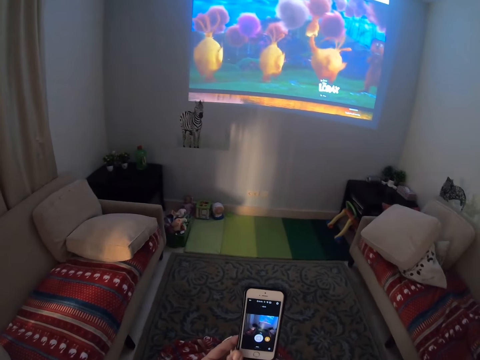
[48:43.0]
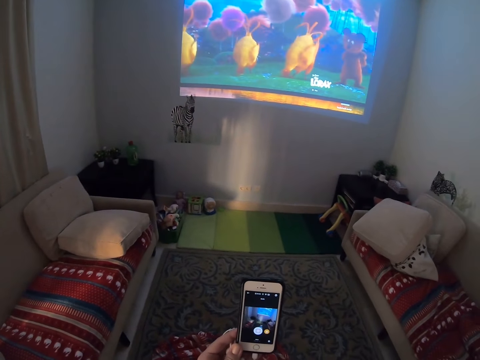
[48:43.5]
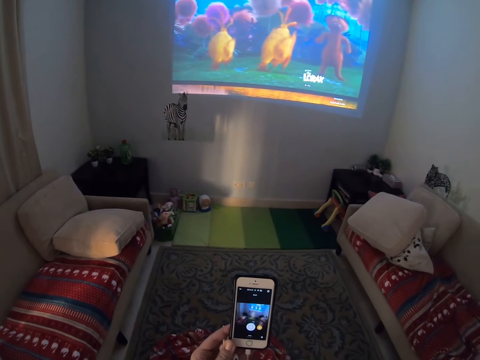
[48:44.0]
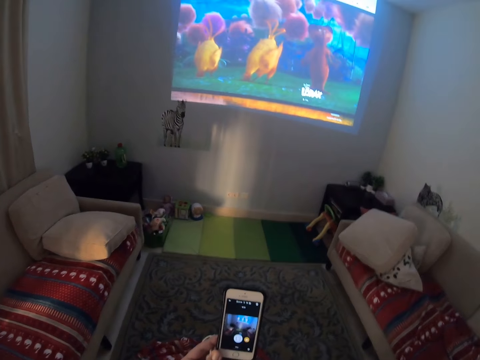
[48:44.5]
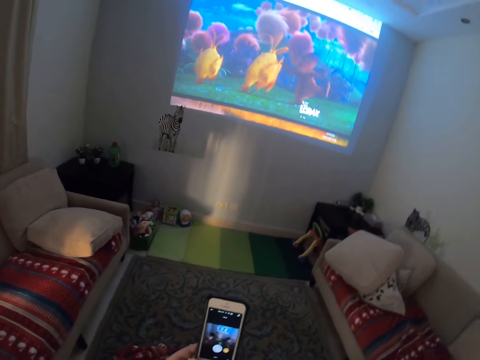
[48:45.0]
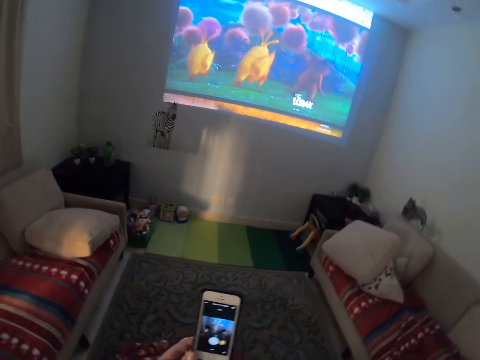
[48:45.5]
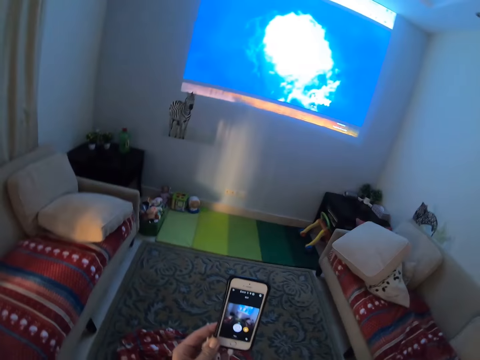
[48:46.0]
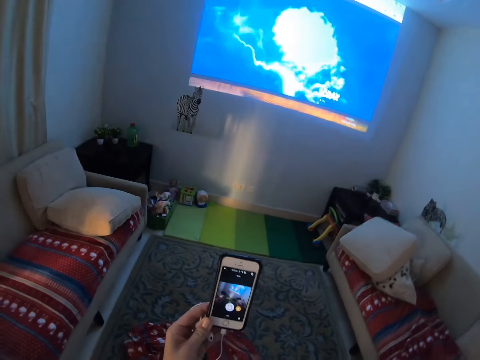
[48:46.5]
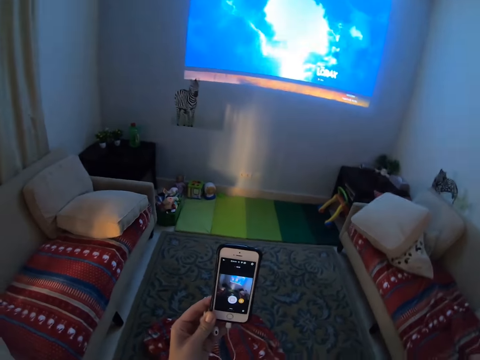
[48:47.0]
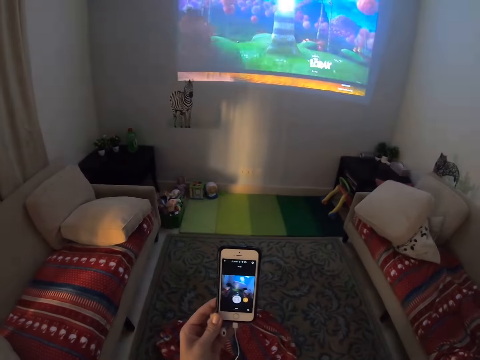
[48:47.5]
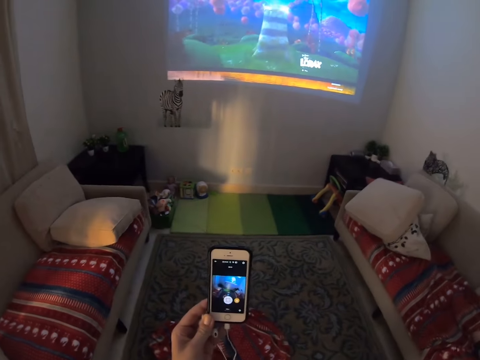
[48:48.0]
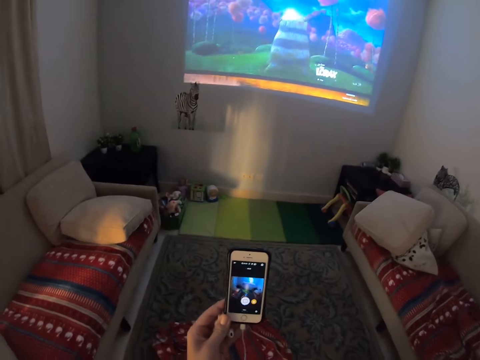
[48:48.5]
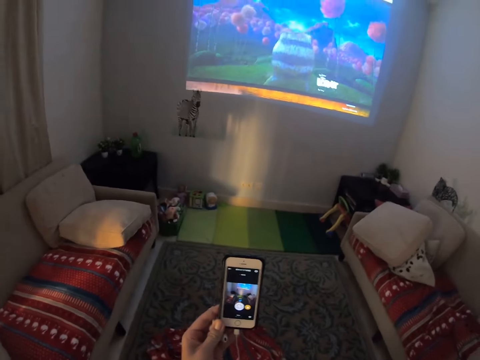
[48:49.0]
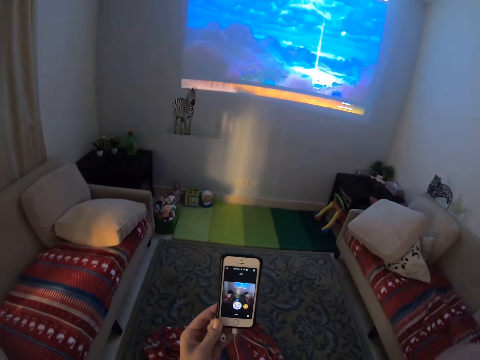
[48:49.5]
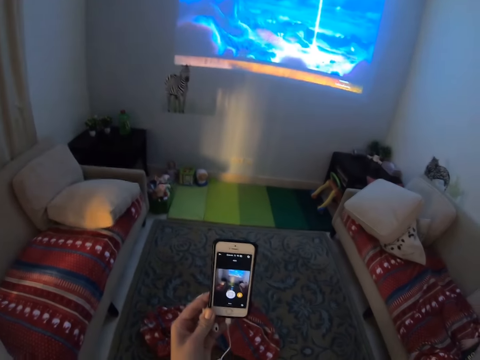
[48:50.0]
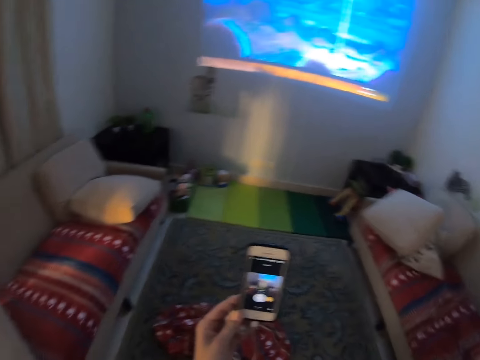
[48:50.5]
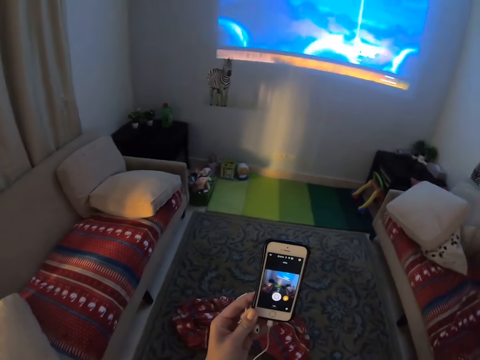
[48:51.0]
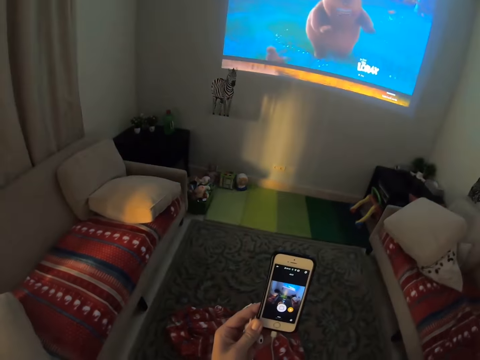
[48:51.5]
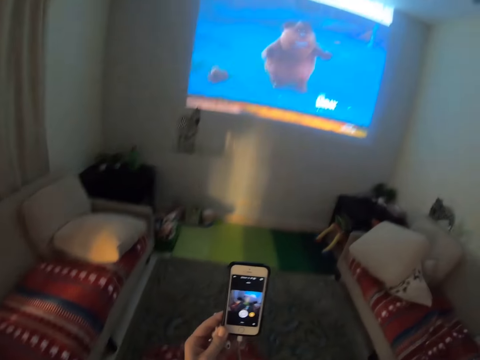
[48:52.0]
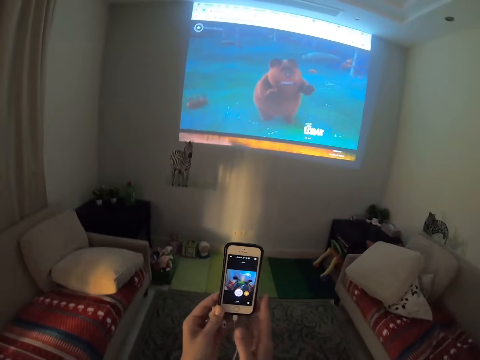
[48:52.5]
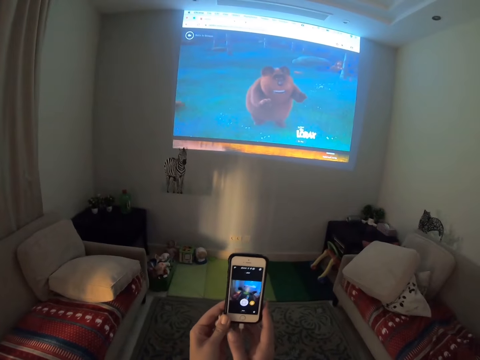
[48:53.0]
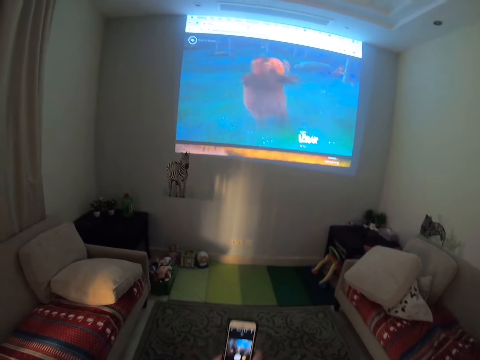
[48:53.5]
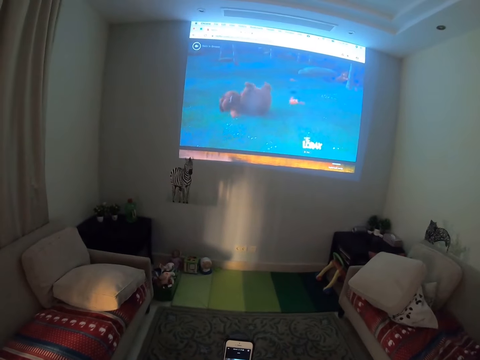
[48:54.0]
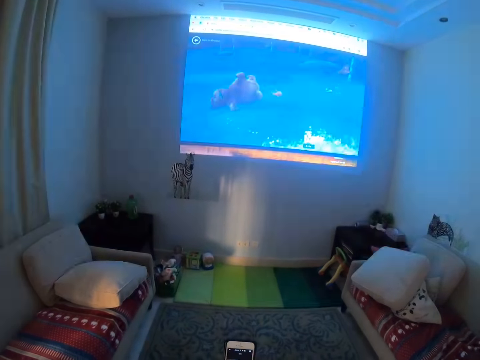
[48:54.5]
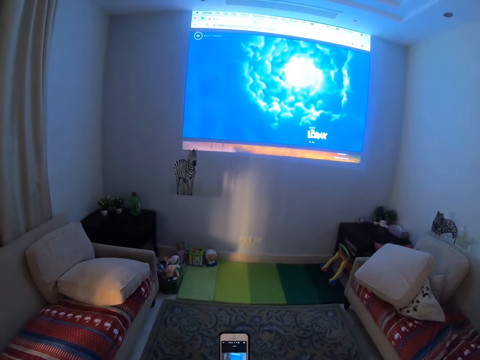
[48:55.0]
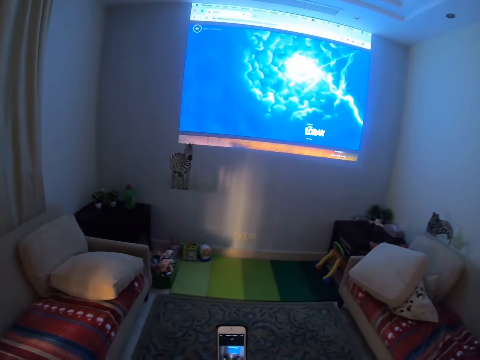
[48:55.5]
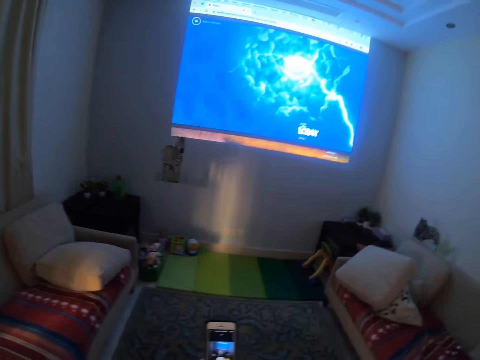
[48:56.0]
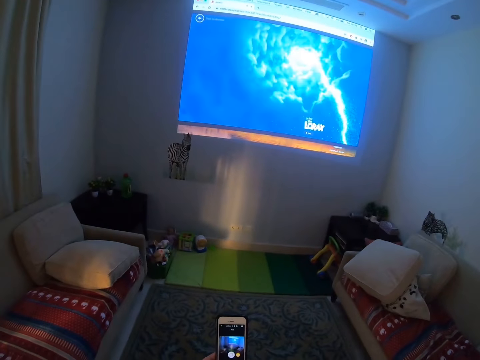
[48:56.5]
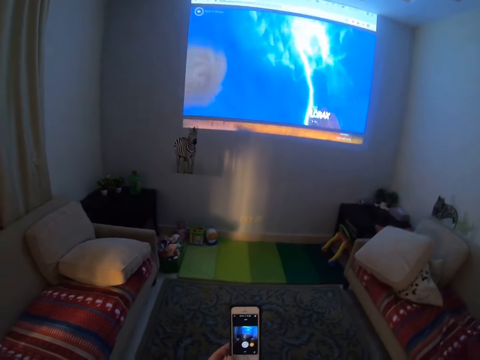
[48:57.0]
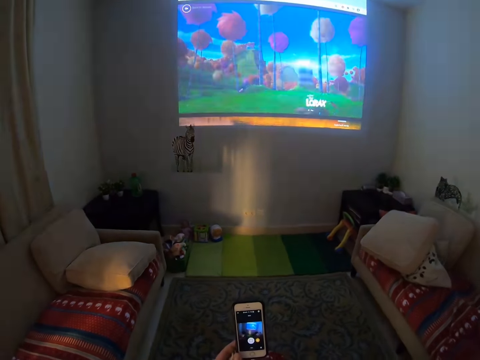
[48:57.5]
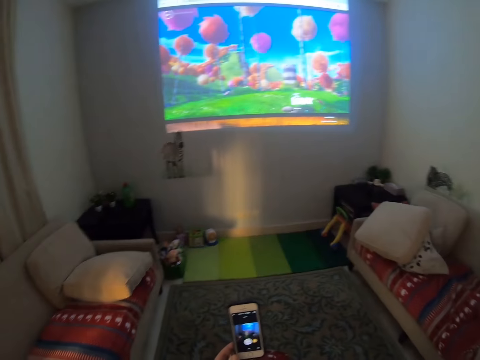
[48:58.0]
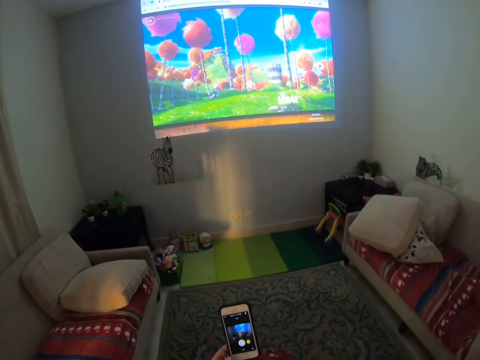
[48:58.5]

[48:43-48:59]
The camera wearer moves their hand away from the phone. They hold the phone. They move their hand away from the phone.

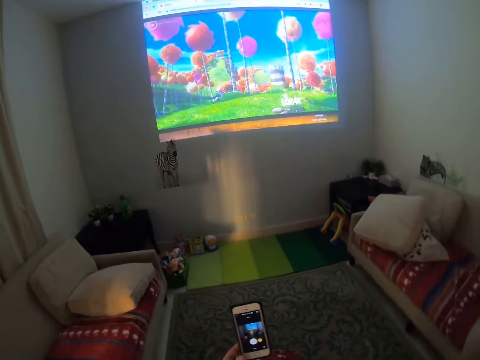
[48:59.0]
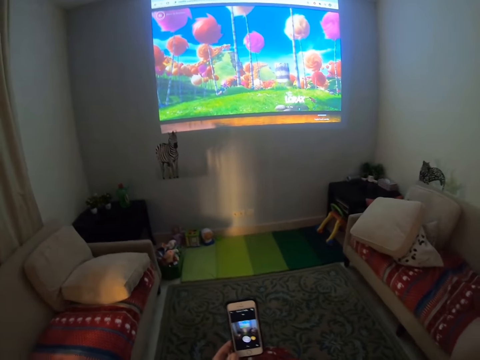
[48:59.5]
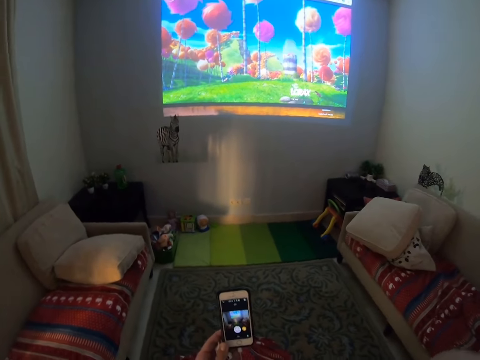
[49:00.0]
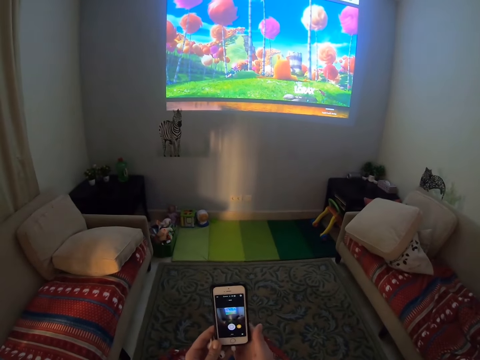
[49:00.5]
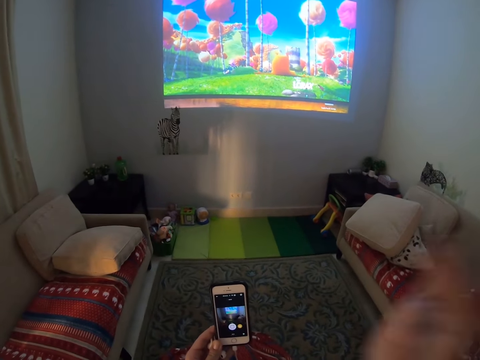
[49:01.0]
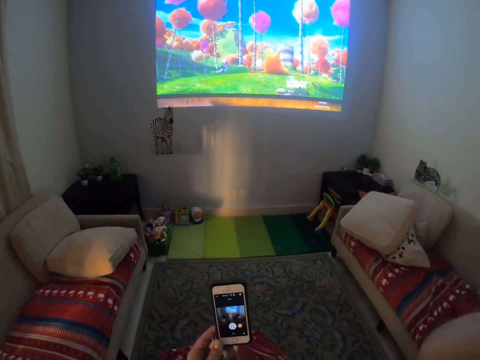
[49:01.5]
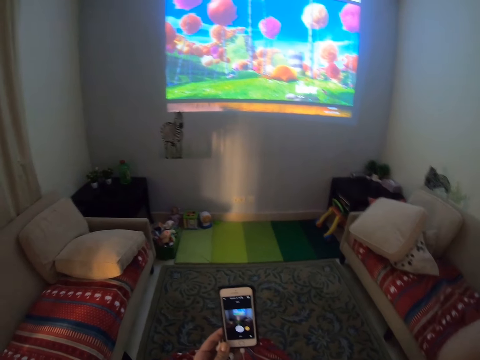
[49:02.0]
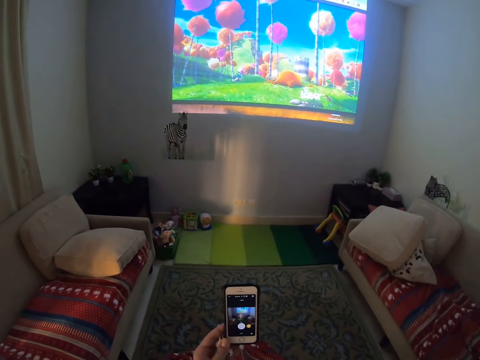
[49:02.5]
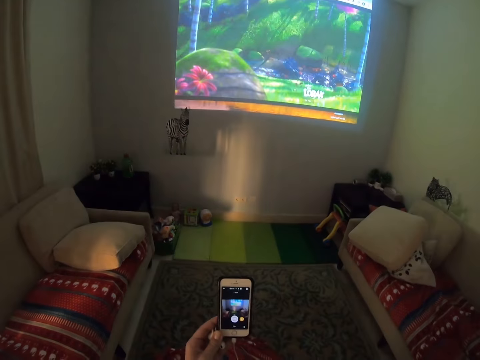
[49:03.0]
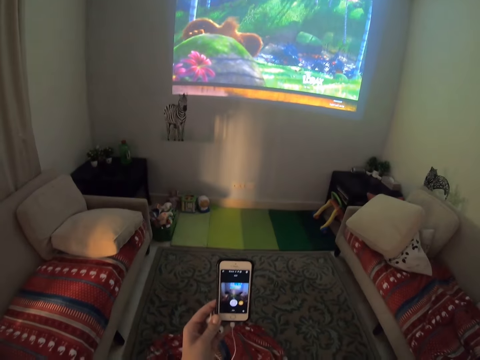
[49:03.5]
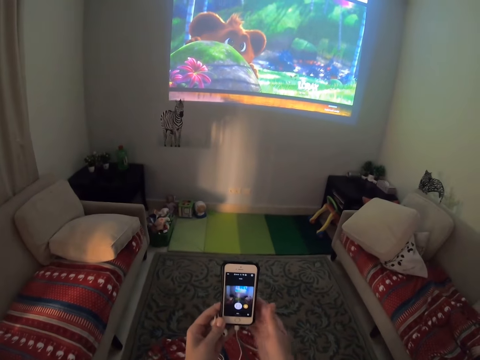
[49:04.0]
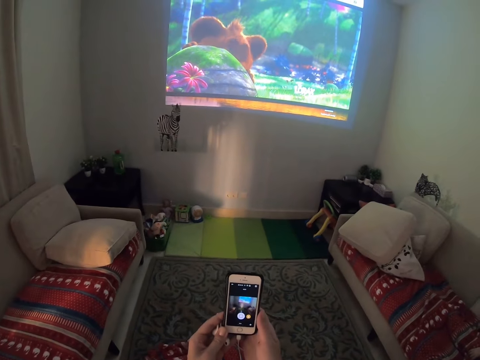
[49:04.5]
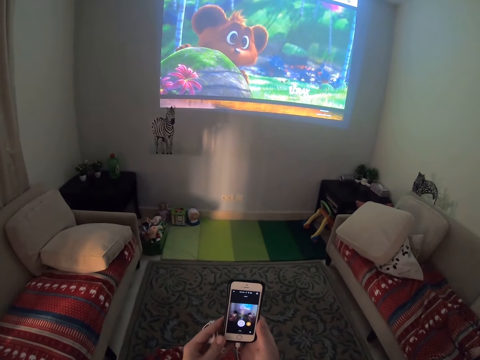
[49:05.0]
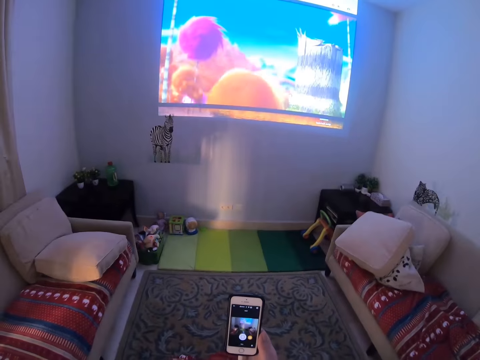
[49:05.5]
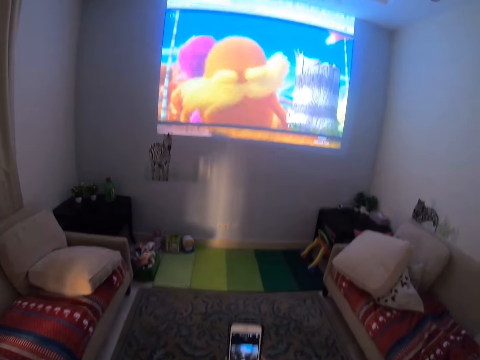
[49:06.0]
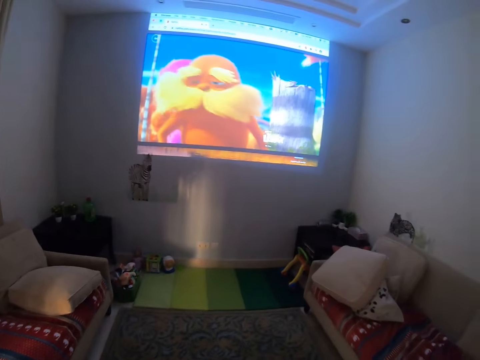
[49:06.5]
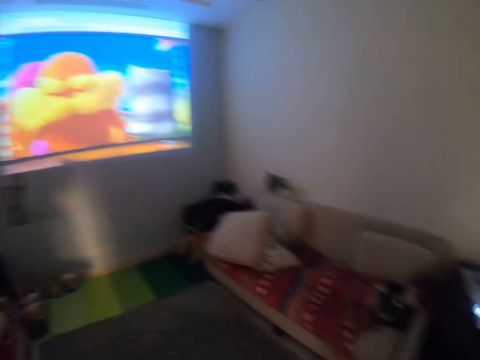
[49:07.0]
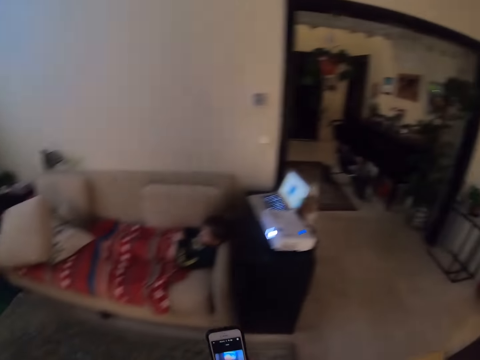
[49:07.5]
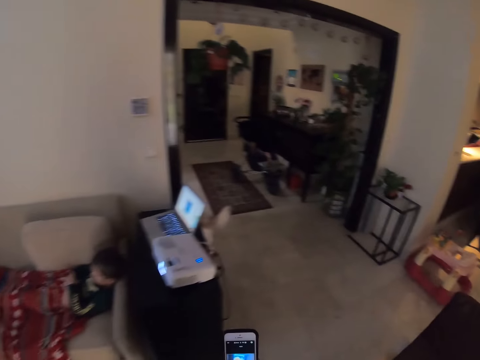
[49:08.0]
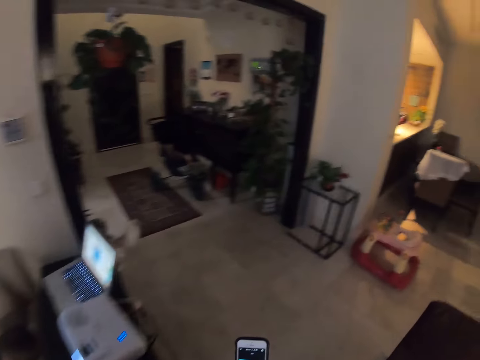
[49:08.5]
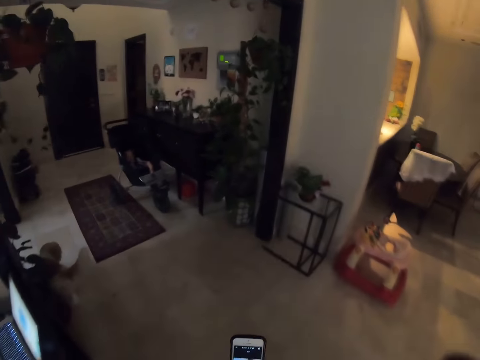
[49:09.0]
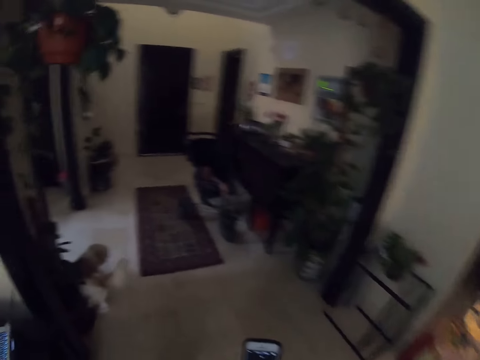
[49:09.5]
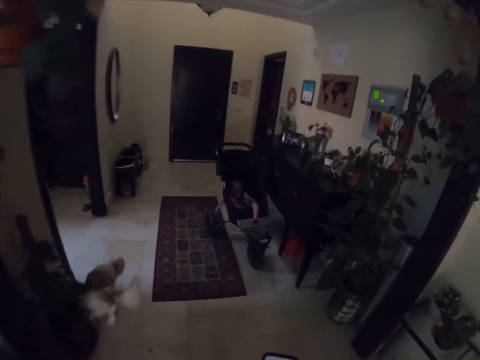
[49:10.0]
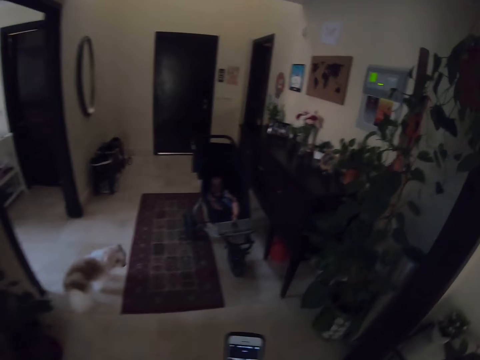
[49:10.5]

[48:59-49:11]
The camera wearer holds a phone. They move a hand away from the phone. They hold the phone and remove a hand from the phone. They walk around.
